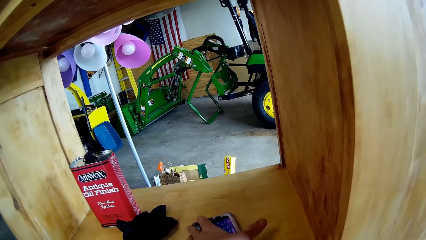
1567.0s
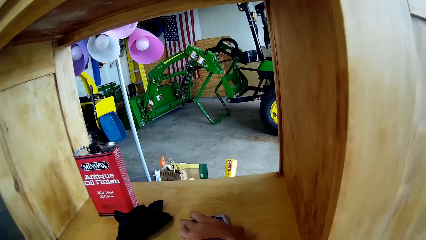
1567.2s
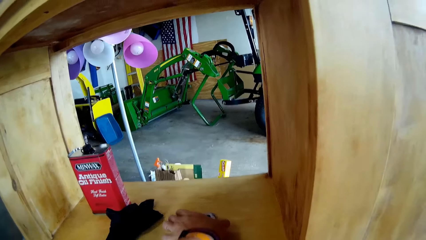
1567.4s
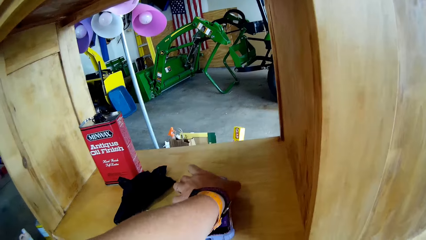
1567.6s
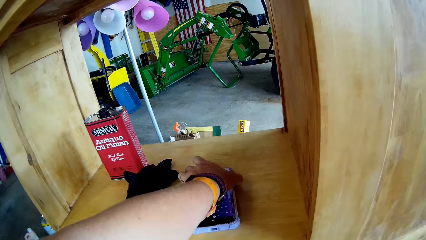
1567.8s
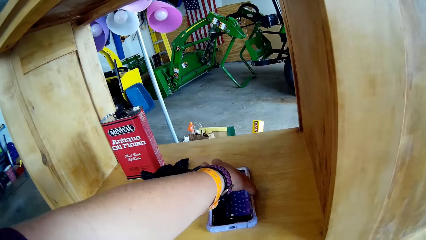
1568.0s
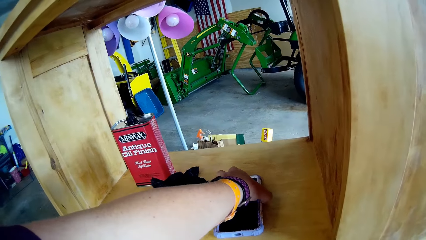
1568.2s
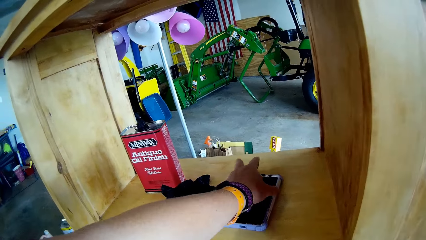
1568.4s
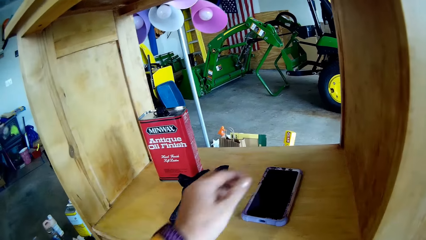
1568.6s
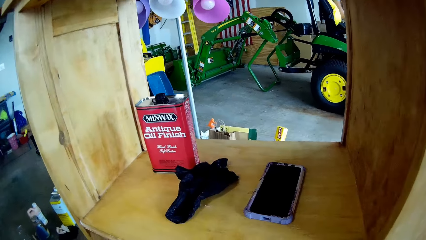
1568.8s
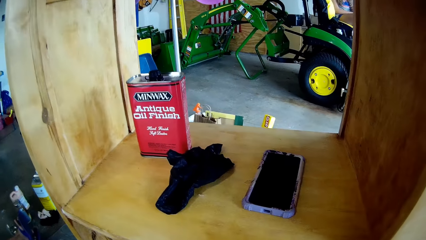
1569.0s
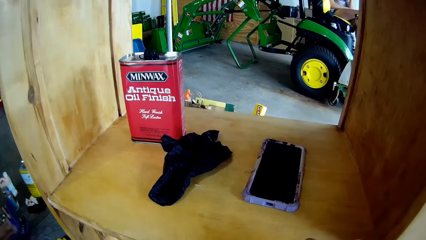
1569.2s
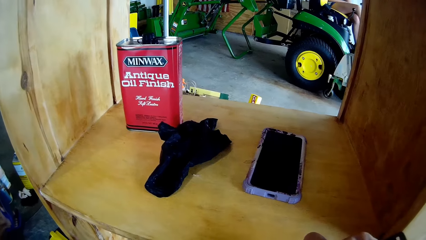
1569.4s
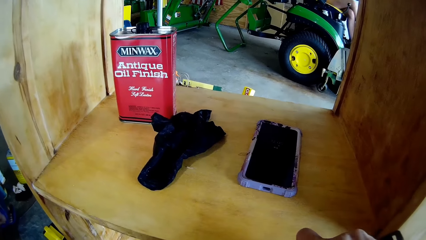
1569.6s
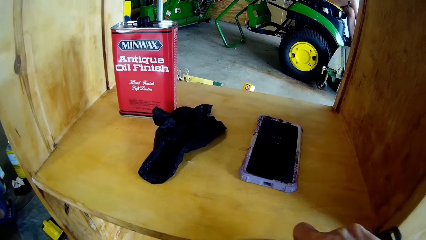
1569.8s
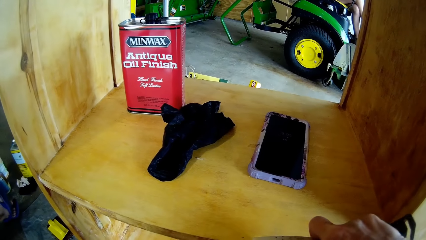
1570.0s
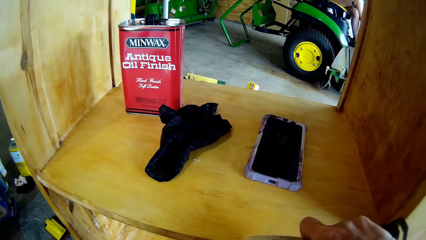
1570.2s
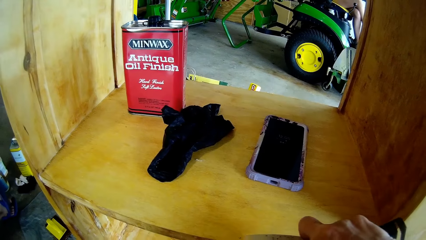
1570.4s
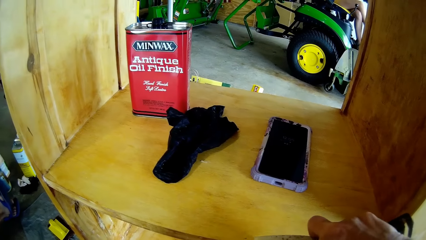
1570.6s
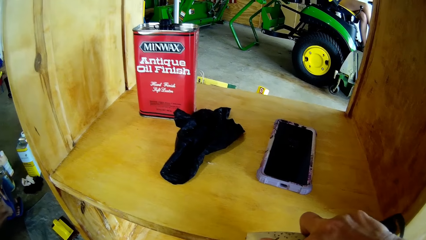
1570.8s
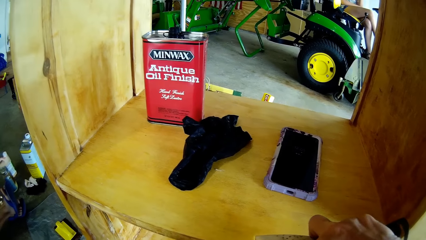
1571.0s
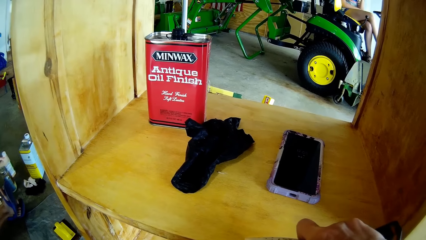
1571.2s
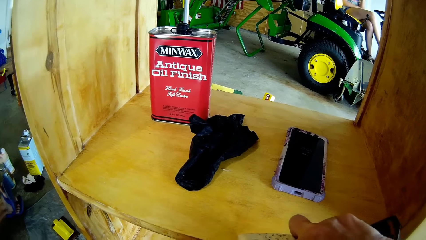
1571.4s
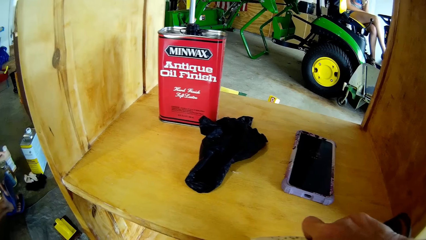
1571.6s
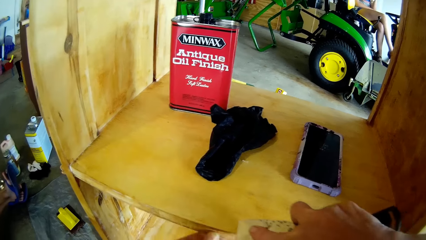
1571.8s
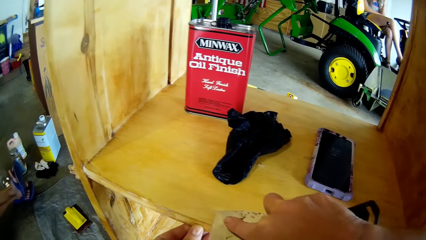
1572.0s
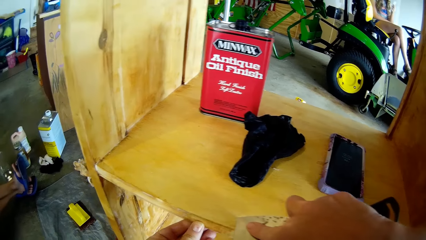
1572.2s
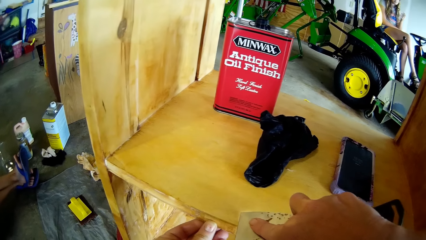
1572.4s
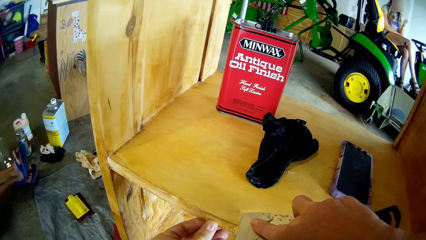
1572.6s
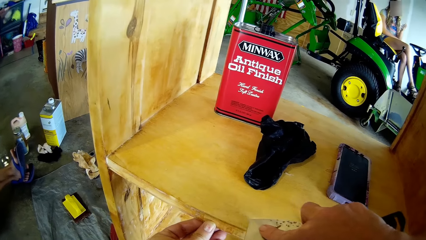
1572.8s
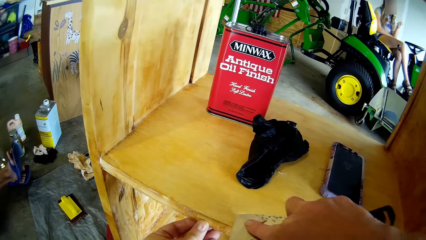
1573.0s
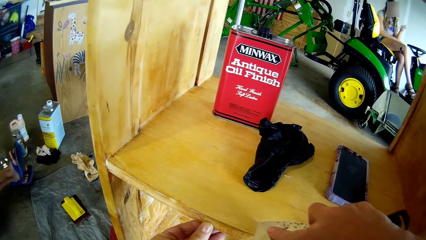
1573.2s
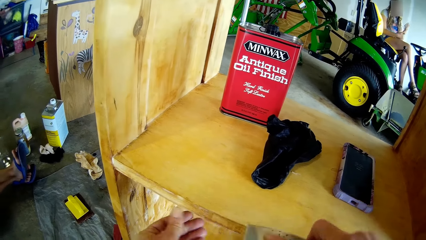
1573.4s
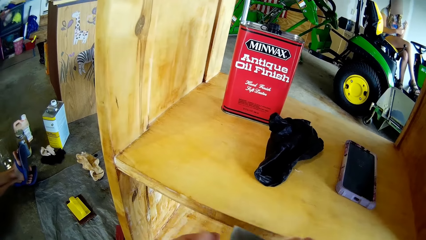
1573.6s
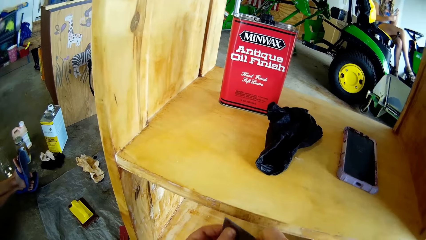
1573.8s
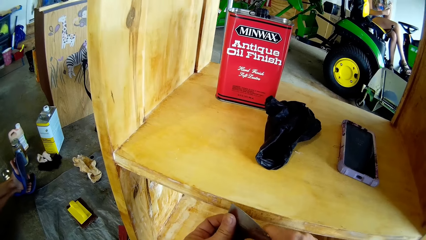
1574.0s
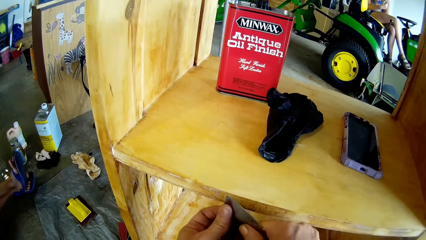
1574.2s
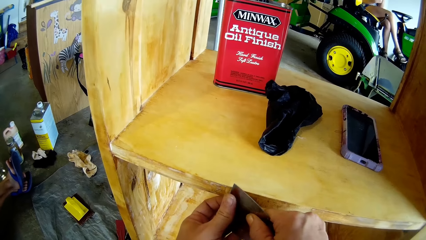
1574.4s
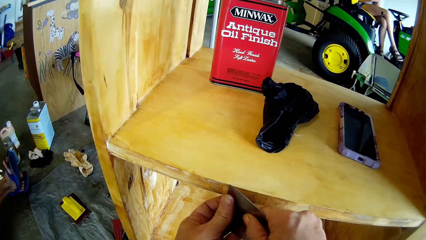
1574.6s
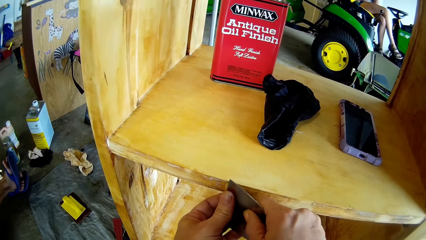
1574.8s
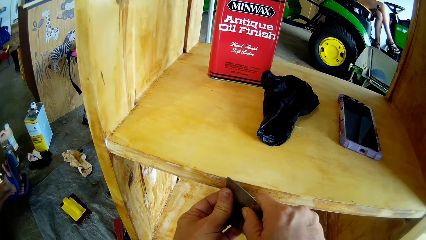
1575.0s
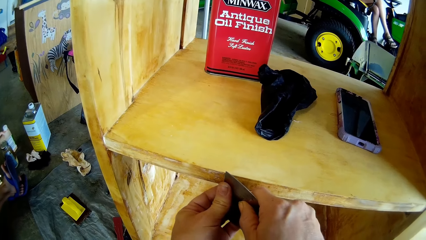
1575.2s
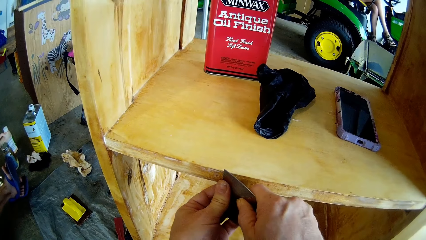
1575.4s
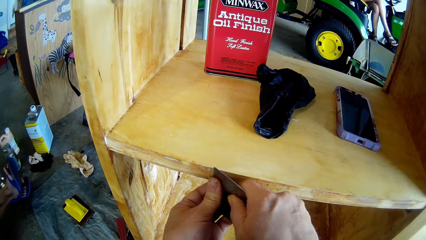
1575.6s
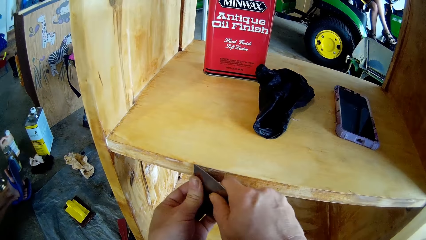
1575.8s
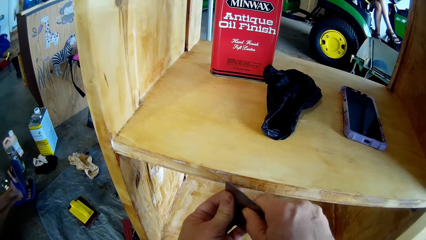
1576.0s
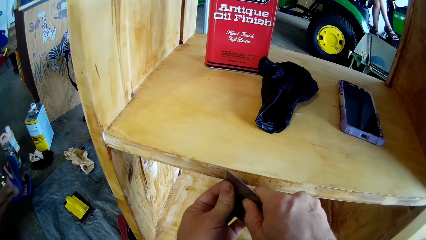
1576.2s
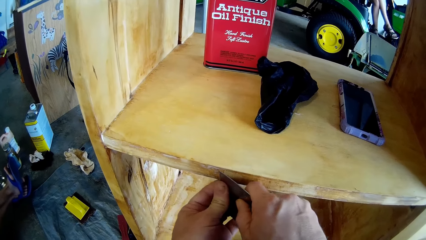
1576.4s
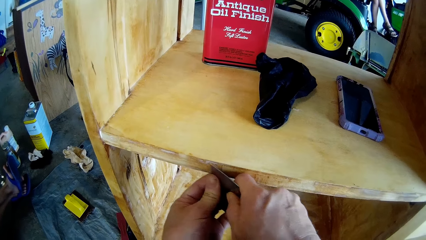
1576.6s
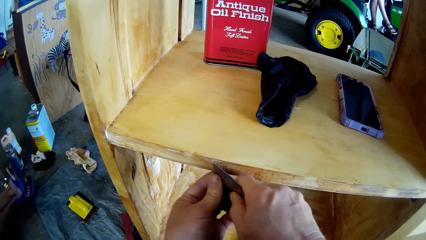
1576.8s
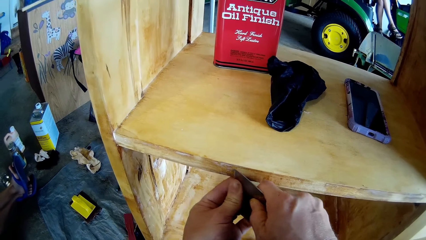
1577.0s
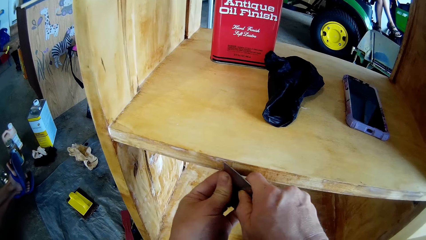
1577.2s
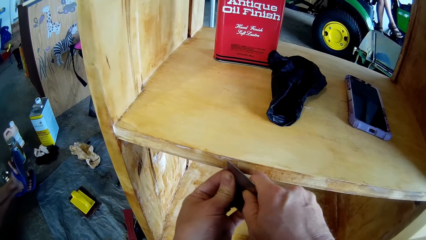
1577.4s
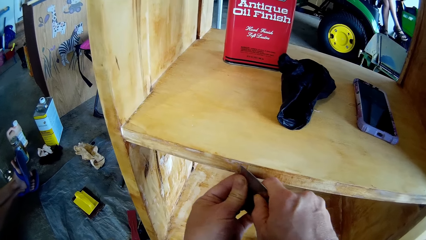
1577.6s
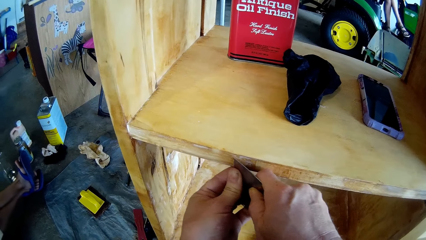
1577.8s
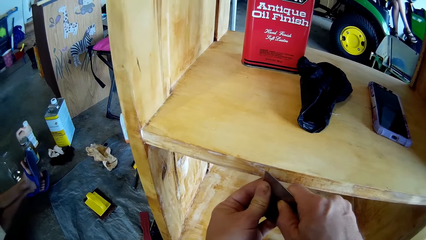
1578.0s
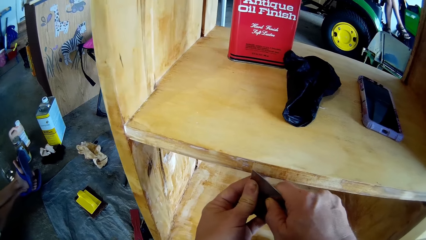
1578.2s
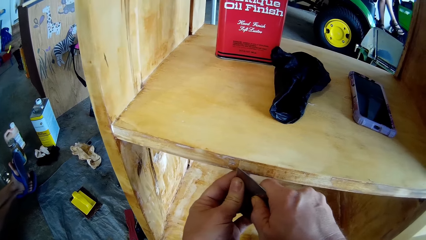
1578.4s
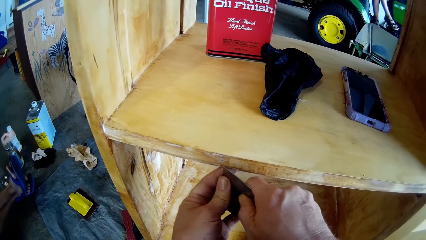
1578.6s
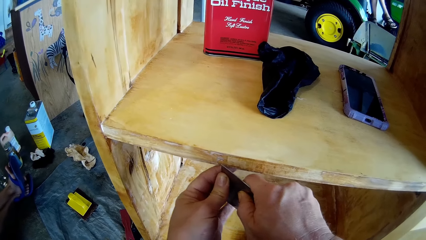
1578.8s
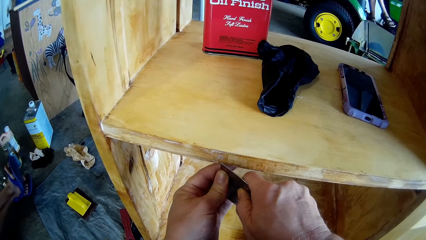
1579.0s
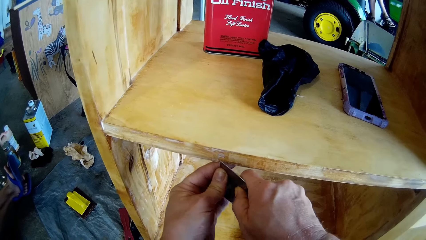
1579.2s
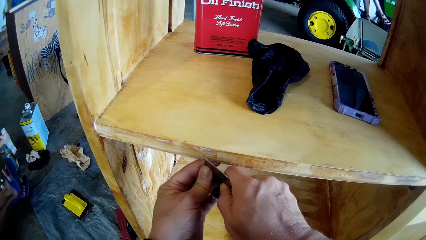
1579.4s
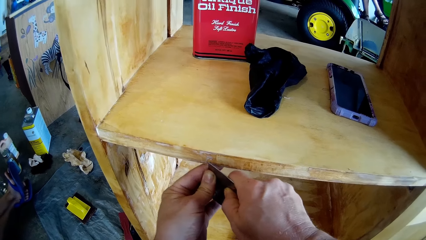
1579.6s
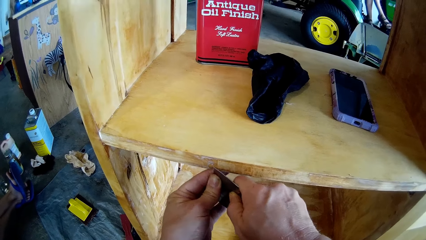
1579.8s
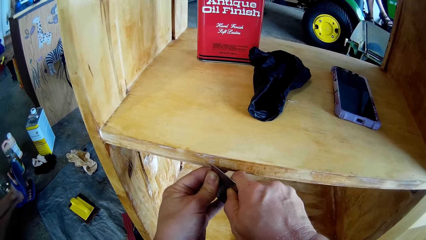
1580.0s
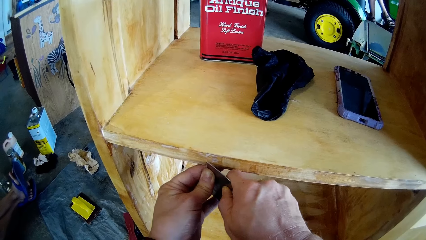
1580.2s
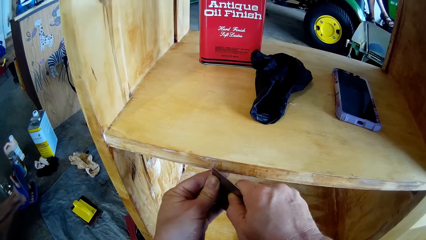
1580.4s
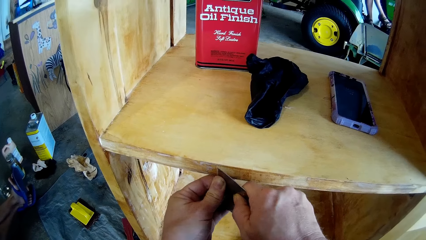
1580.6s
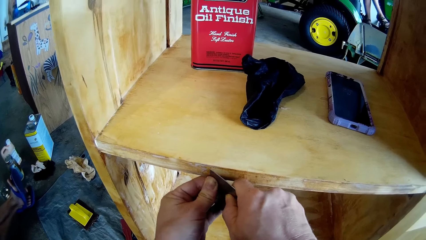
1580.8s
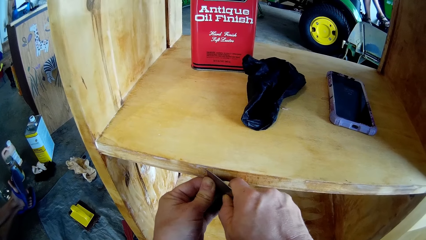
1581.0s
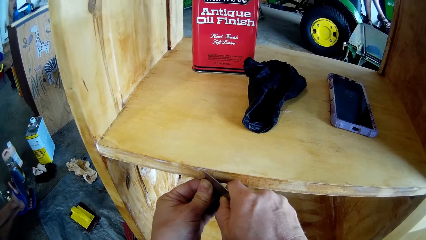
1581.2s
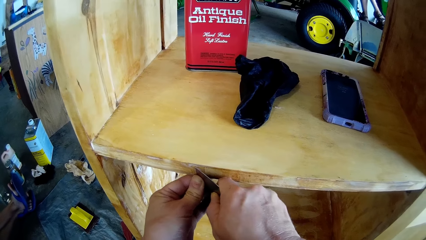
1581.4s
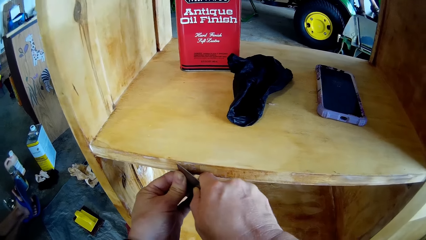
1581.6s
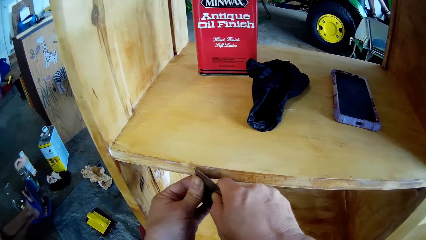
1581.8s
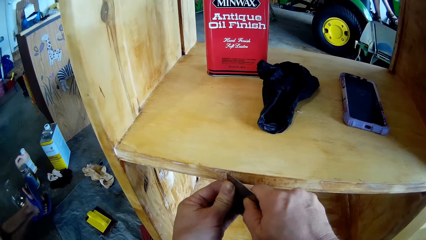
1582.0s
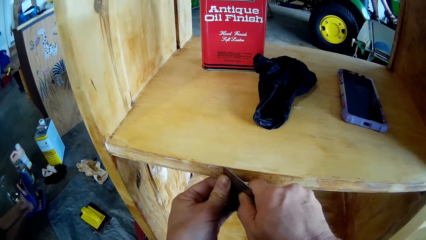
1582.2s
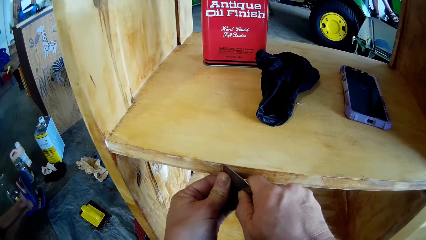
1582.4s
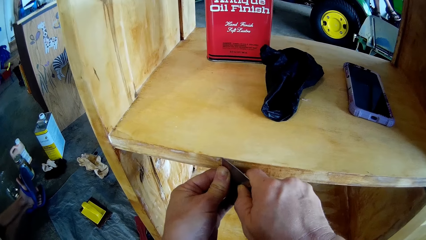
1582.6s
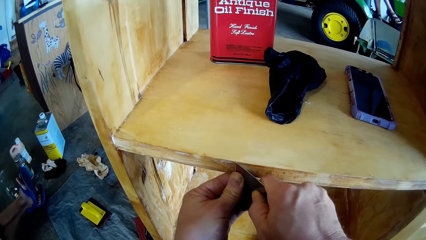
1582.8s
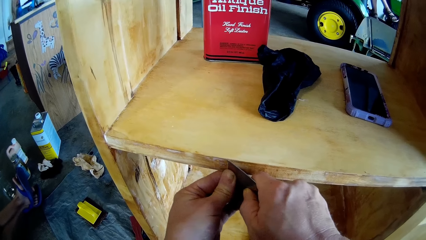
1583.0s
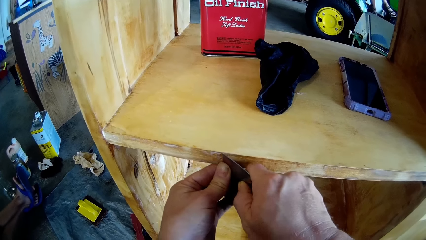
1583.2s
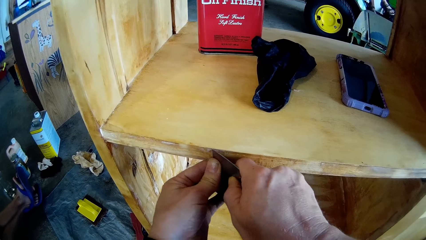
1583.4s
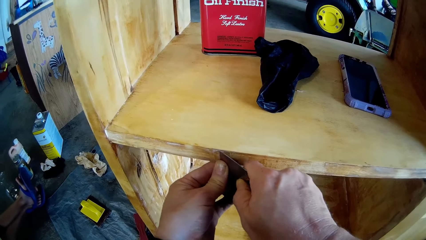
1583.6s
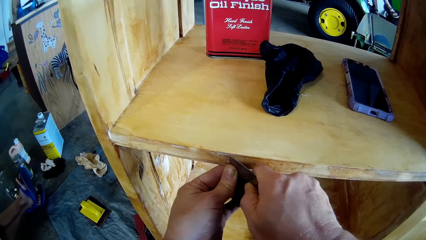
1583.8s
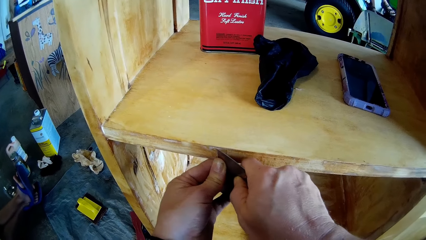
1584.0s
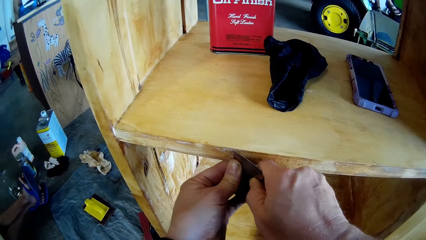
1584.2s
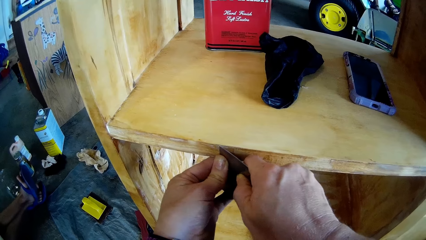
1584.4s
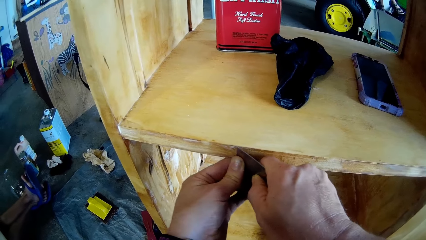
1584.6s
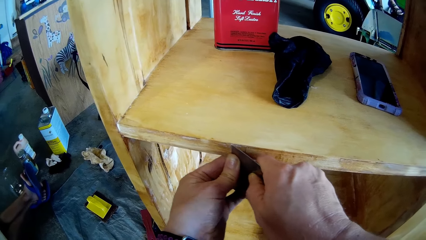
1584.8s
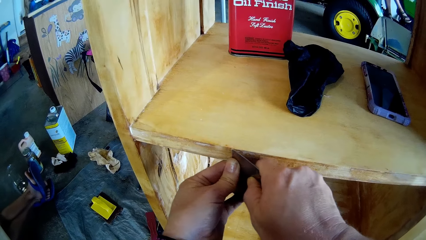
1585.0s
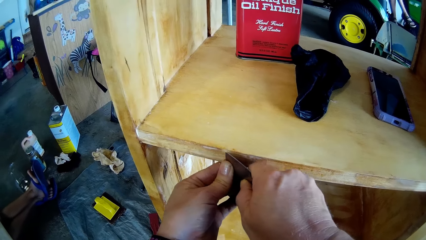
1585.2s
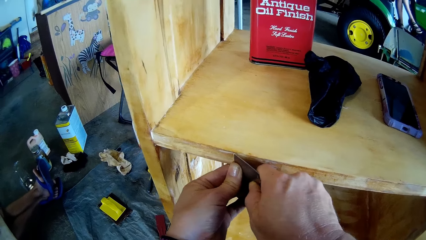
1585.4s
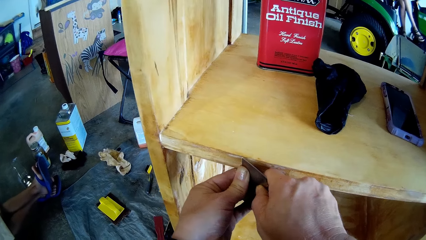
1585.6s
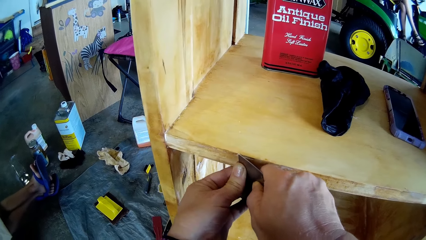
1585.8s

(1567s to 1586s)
The camera wearer touches a cloth. They push a rag on a stand and push the phone on the stand. They move the phone. They scrape the stand with a putty knife. They hold a scraper. They scrape the cupboard.
